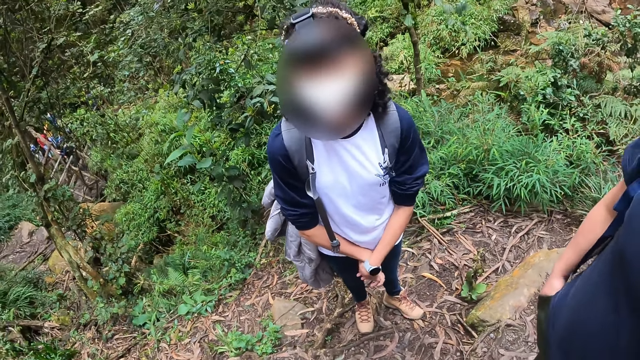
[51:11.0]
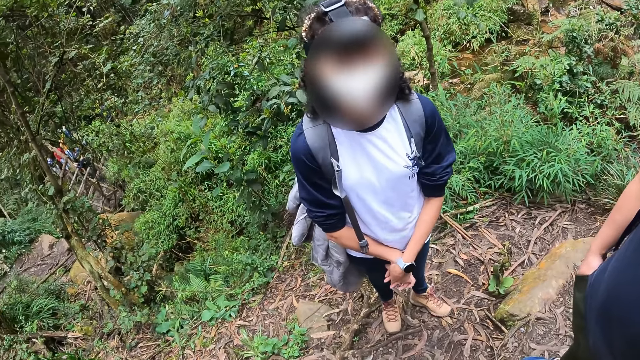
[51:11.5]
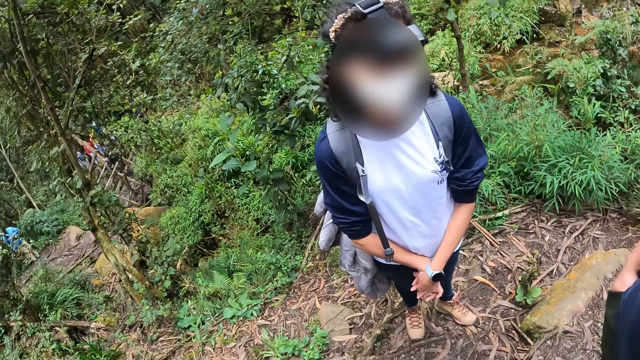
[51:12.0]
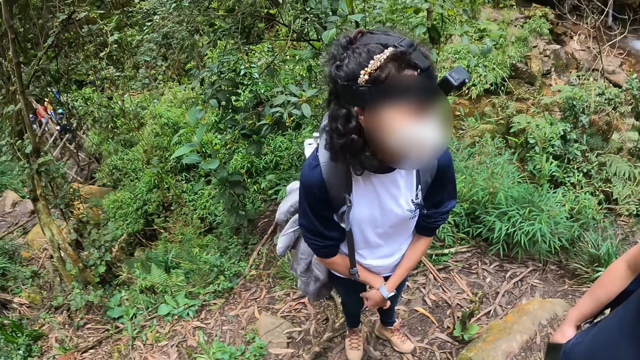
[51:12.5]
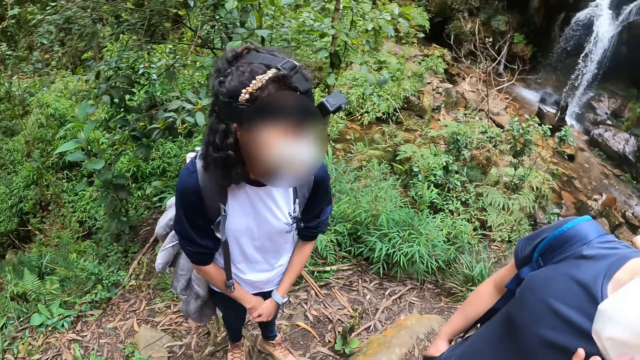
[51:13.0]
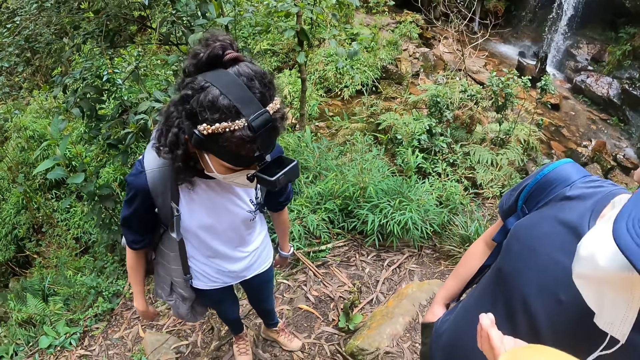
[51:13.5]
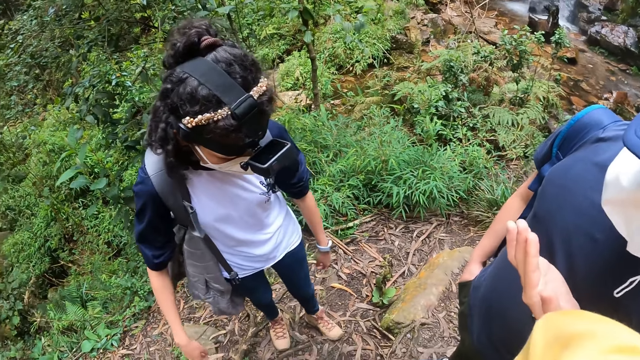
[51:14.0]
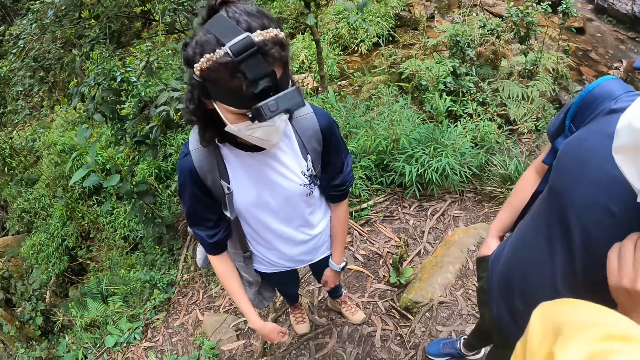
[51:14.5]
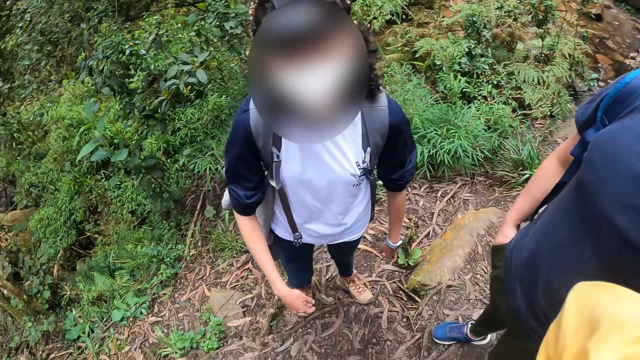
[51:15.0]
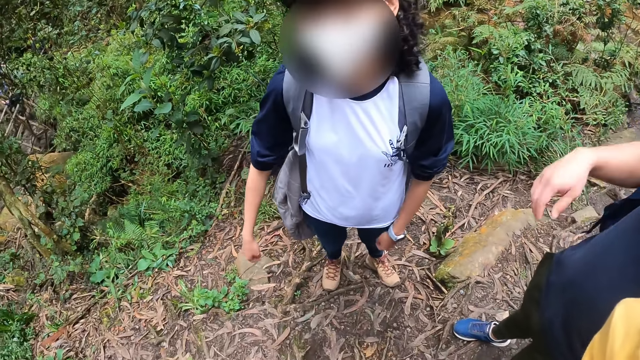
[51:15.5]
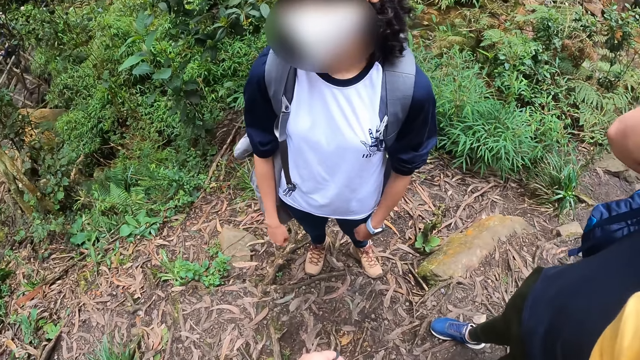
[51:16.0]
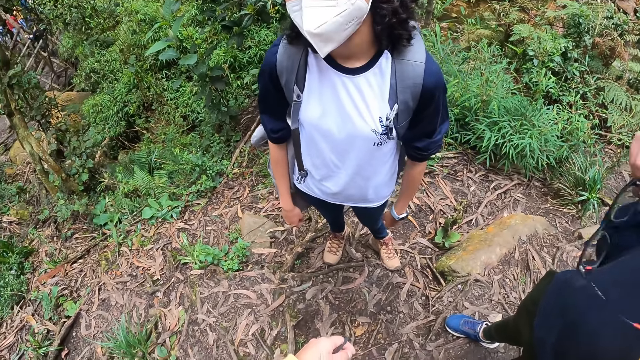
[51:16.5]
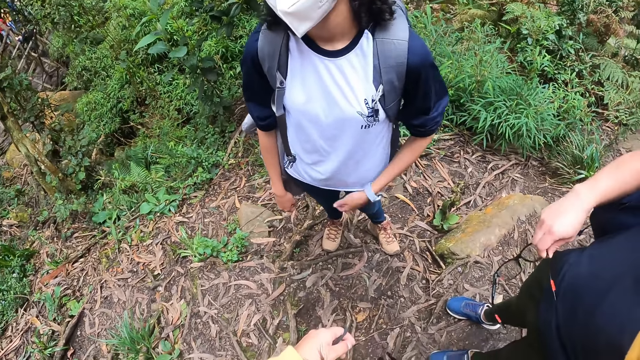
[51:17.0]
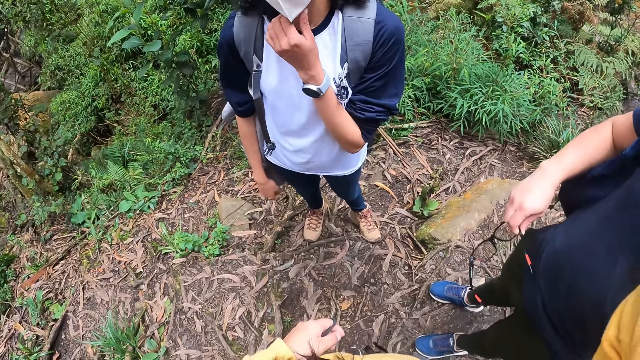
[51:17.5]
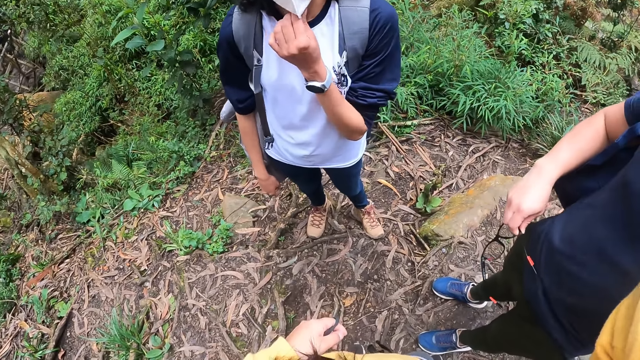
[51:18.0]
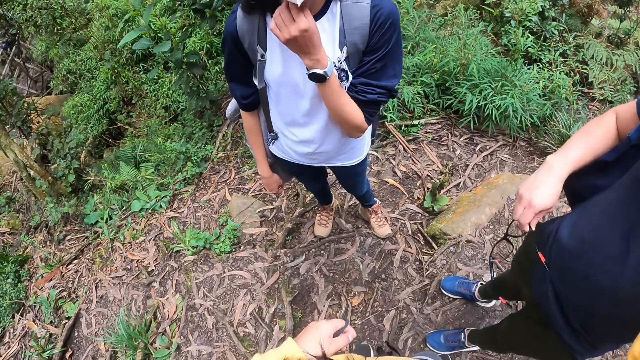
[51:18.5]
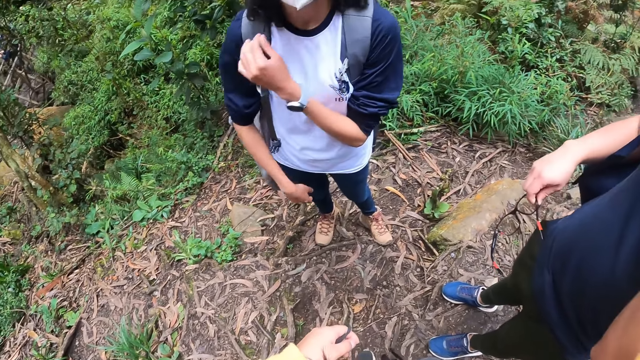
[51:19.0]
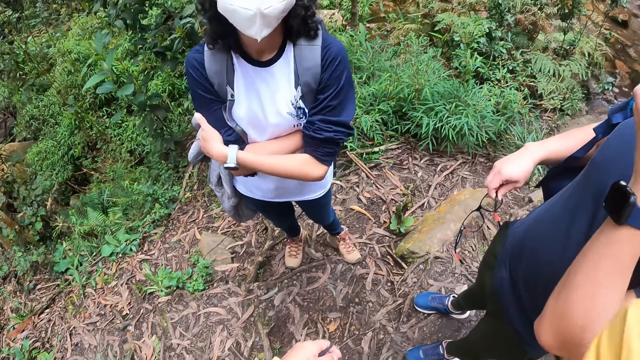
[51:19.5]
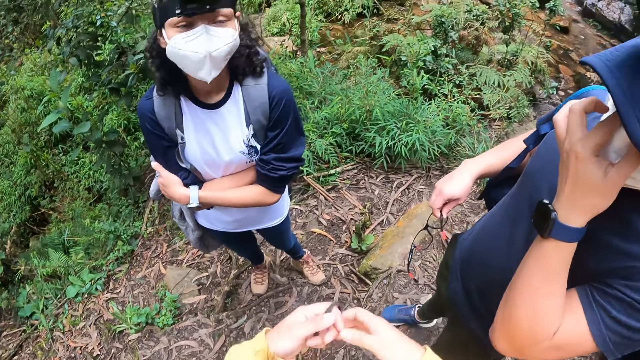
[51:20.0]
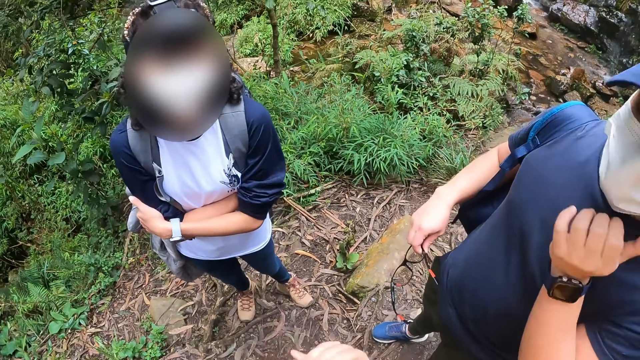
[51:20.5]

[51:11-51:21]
The man removes the glasses from his face with his right hand.

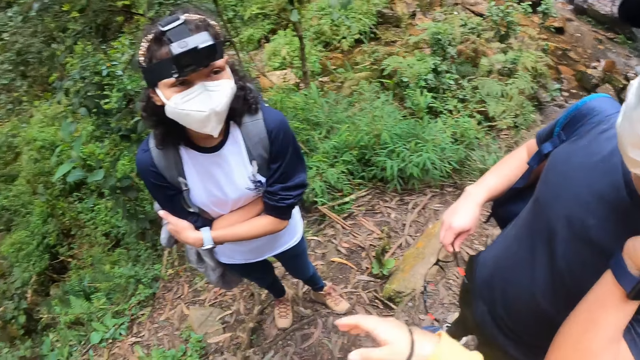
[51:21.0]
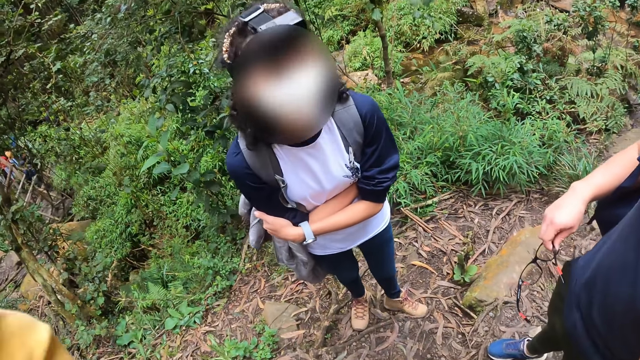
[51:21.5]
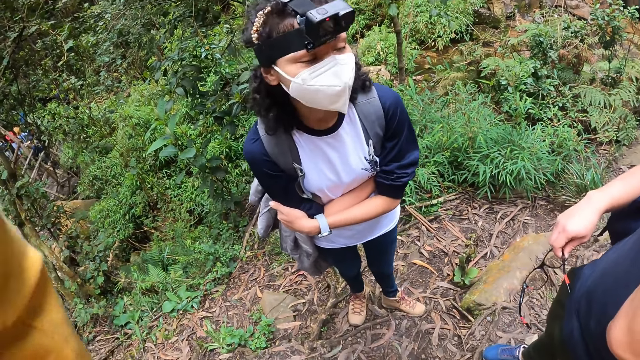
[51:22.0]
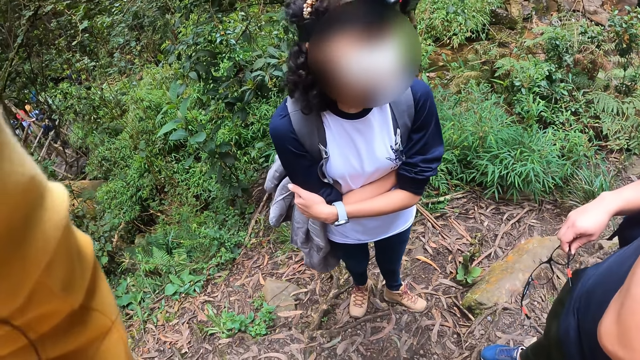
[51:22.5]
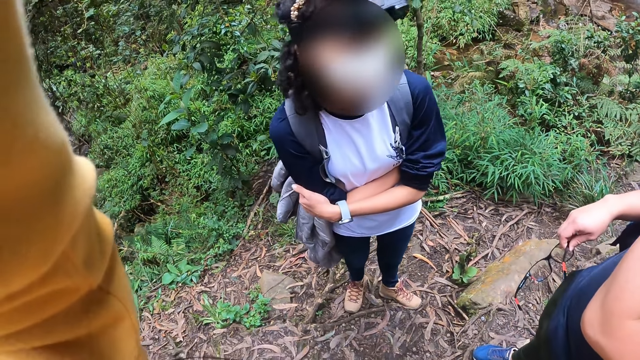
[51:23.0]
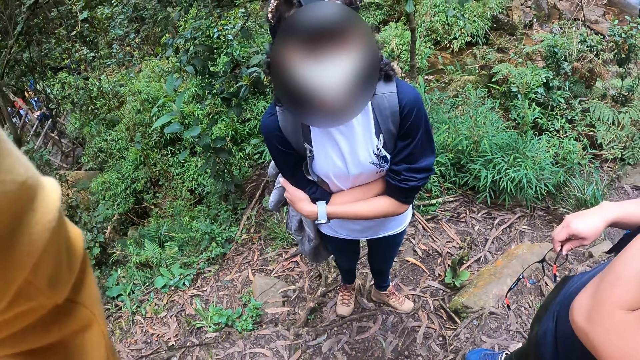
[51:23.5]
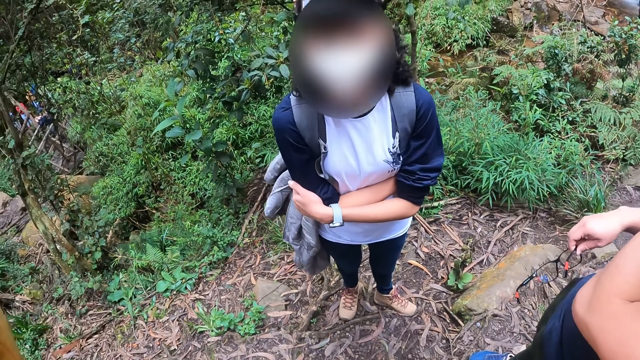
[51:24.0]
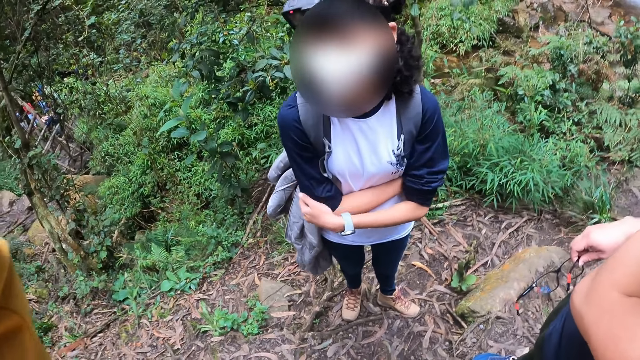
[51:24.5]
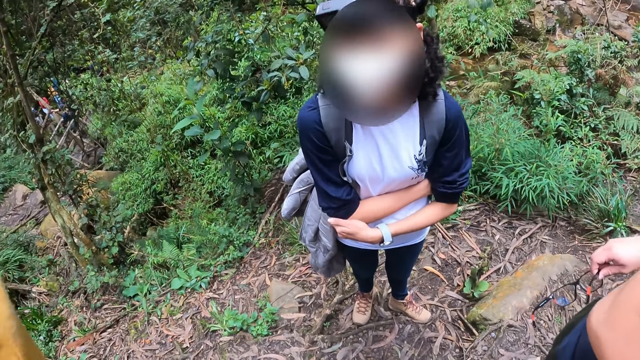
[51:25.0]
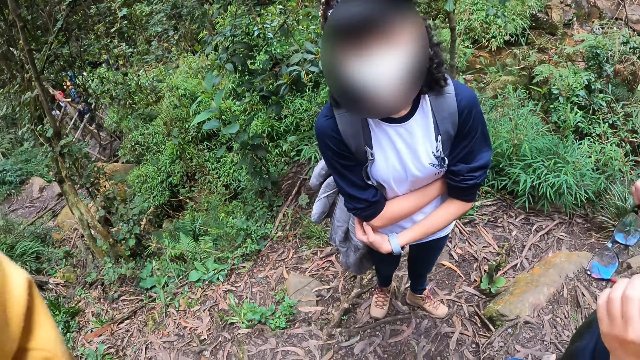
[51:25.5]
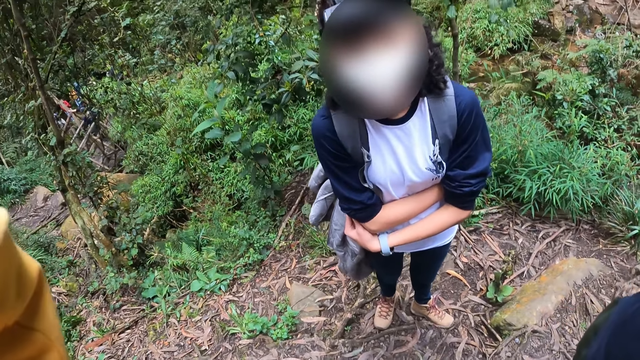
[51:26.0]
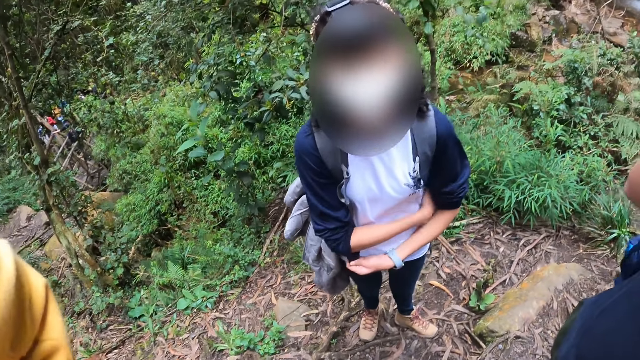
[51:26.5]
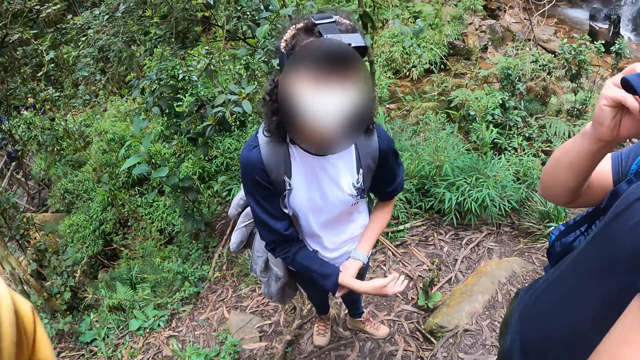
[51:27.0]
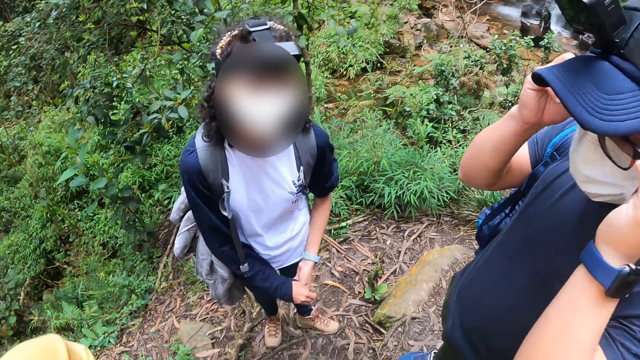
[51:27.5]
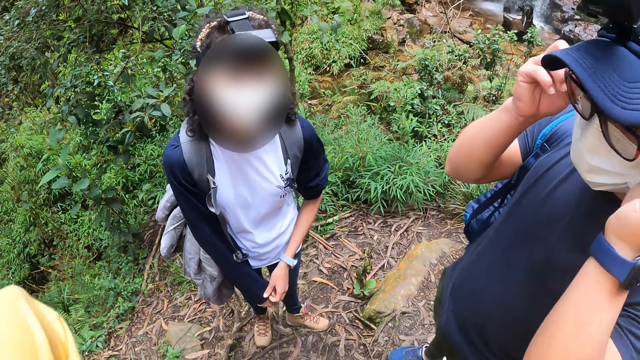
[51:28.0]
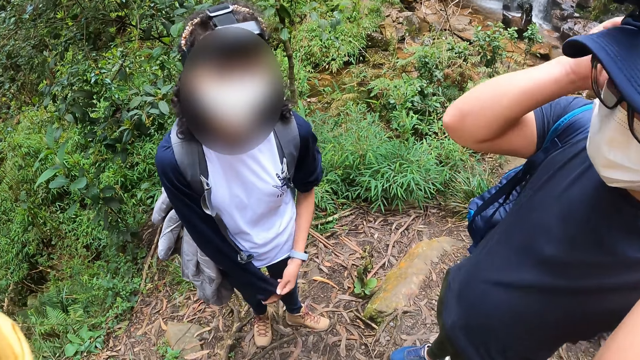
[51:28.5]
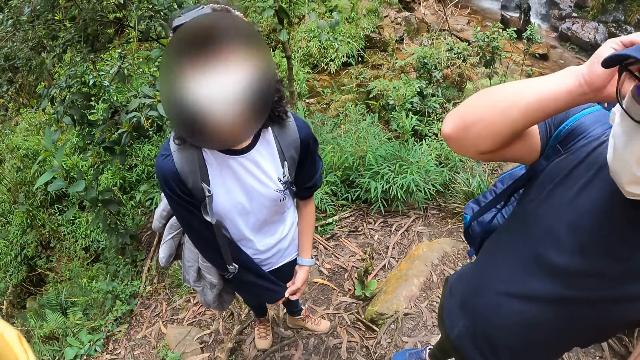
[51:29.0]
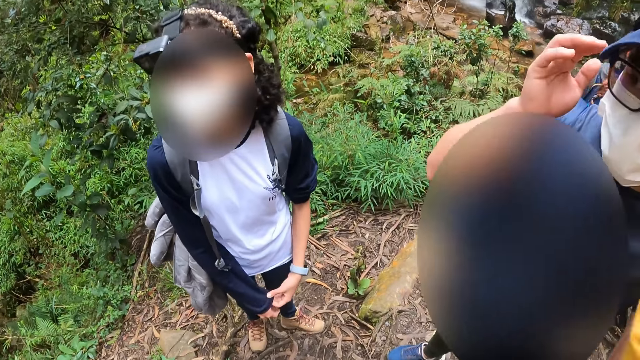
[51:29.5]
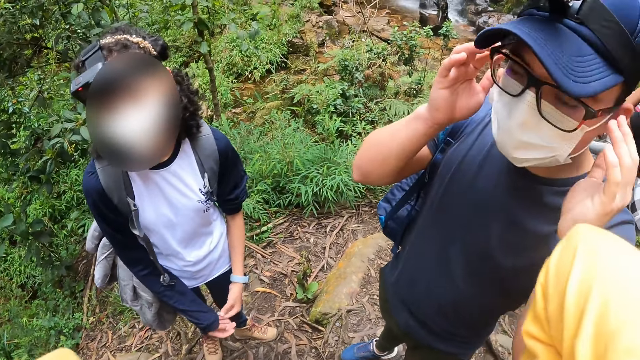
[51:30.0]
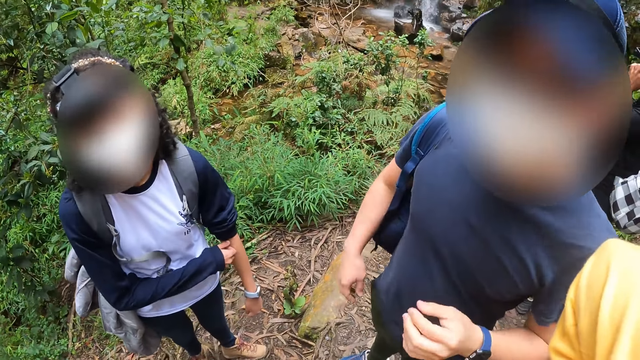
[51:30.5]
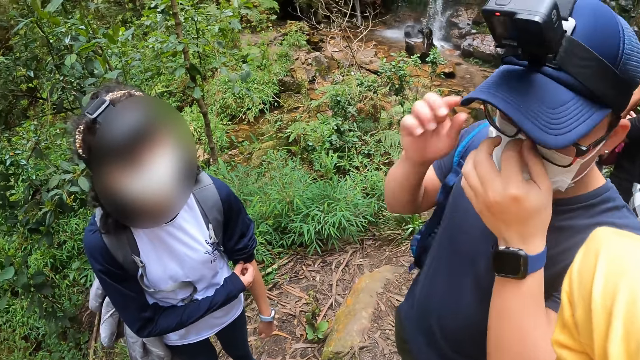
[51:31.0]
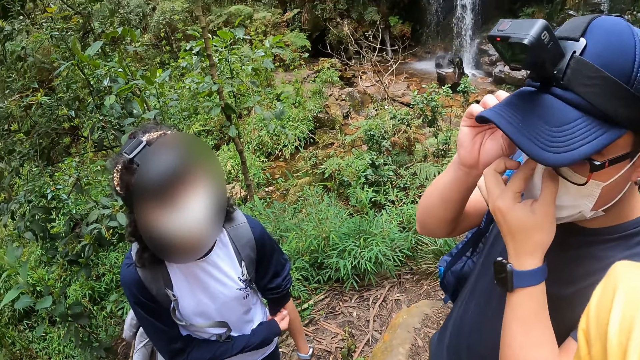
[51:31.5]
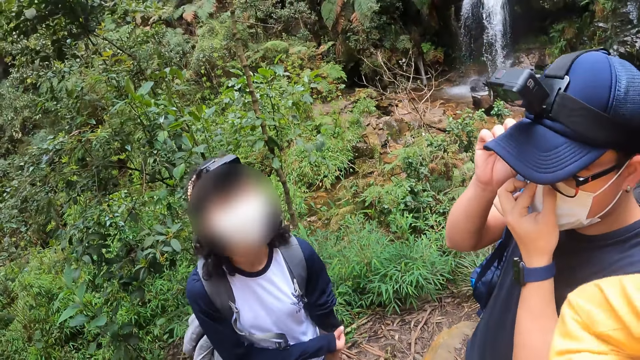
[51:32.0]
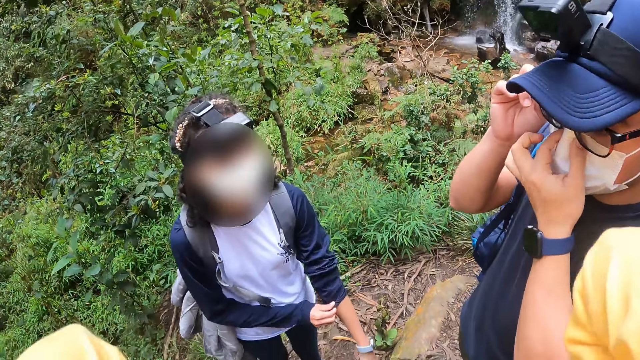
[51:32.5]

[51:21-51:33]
The camera wearer adjusts the camera. The man wears the glasses on his face with both hands. The camera wearer adjusts the glasses on the eyes.
